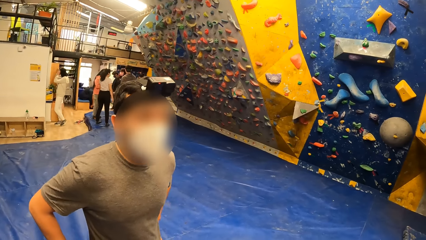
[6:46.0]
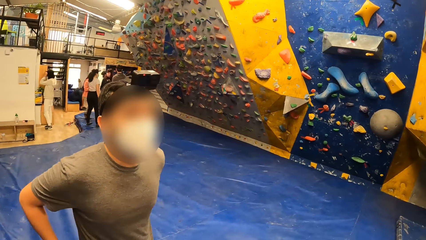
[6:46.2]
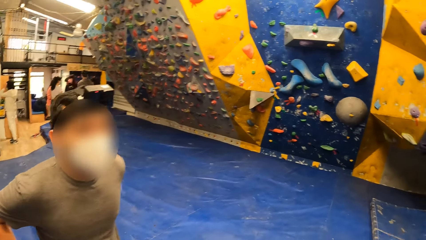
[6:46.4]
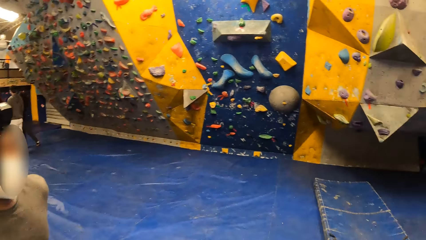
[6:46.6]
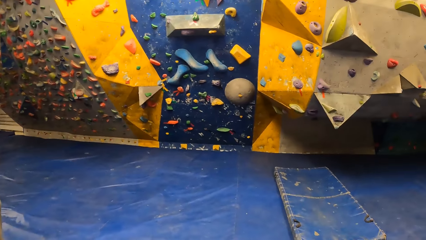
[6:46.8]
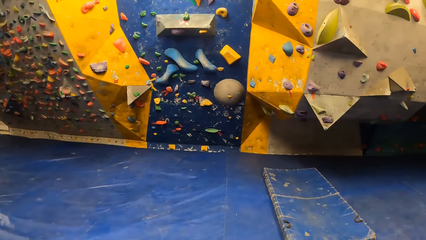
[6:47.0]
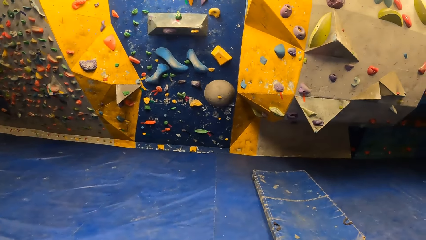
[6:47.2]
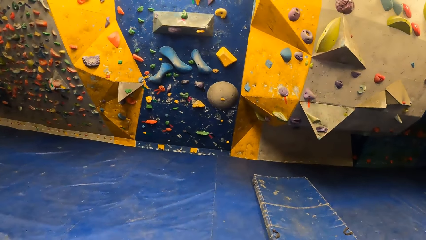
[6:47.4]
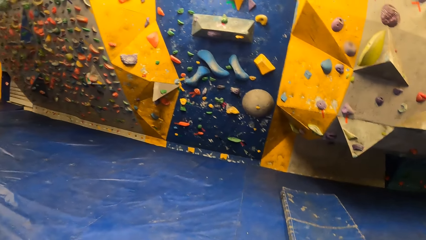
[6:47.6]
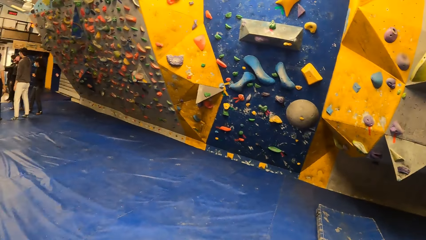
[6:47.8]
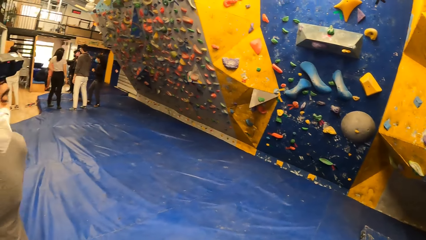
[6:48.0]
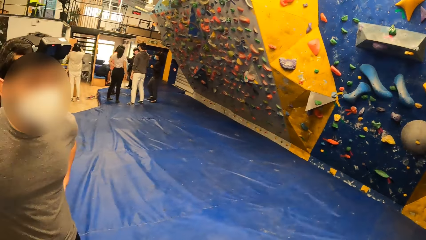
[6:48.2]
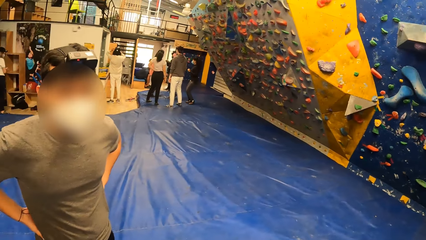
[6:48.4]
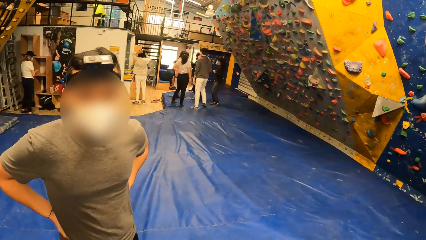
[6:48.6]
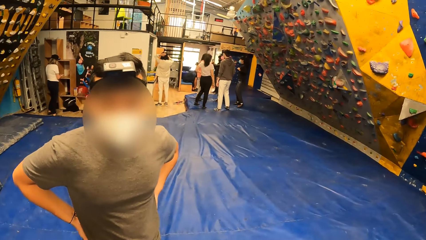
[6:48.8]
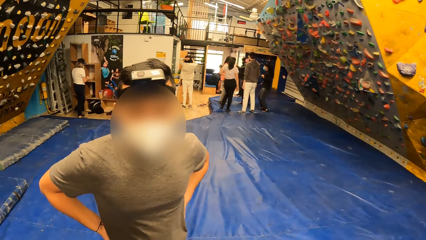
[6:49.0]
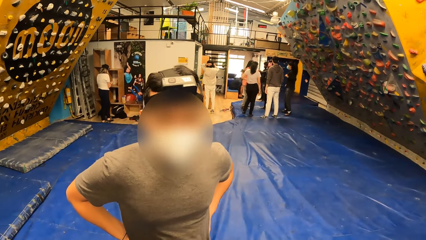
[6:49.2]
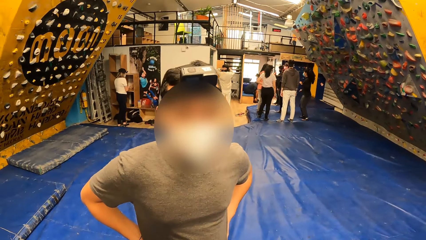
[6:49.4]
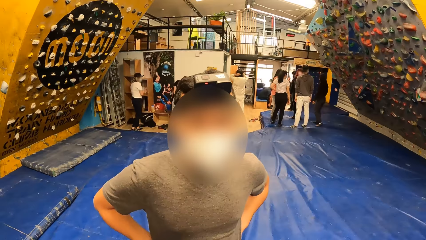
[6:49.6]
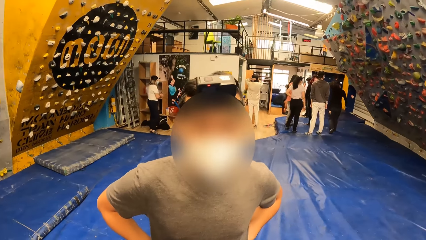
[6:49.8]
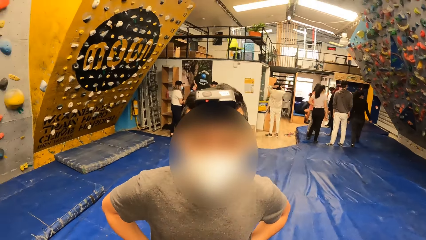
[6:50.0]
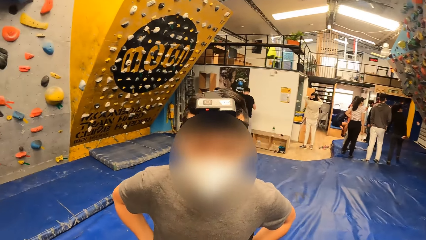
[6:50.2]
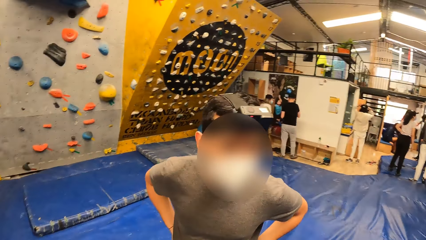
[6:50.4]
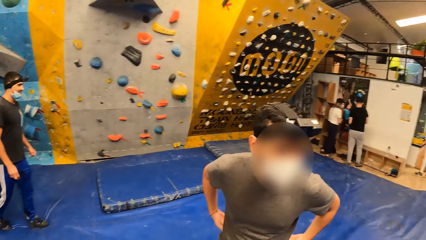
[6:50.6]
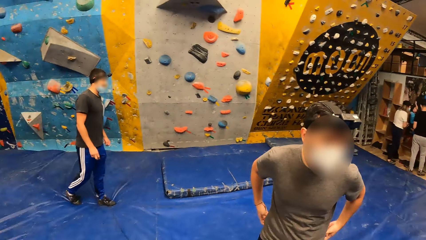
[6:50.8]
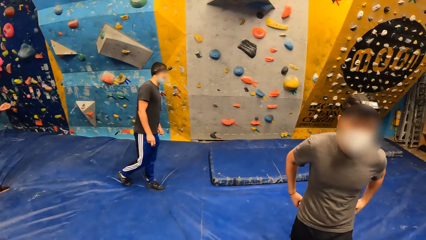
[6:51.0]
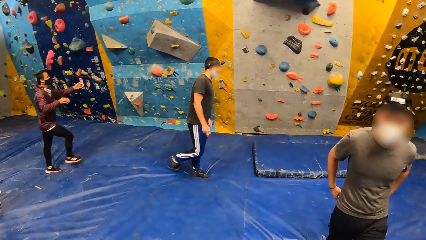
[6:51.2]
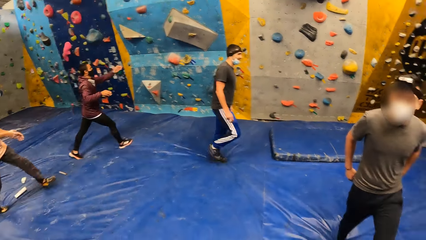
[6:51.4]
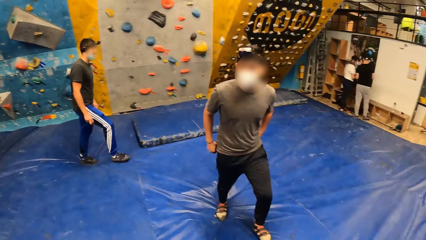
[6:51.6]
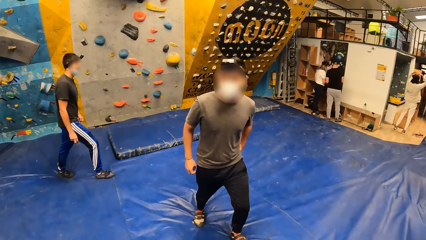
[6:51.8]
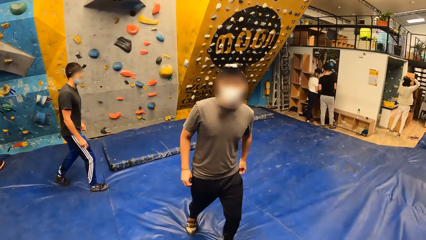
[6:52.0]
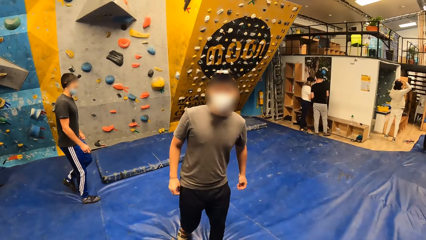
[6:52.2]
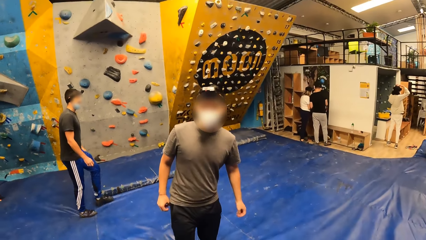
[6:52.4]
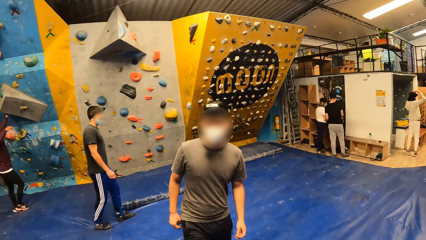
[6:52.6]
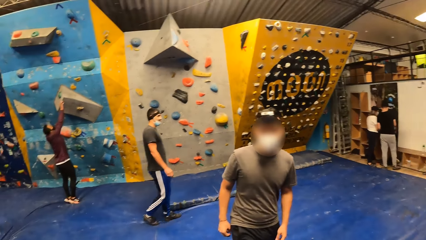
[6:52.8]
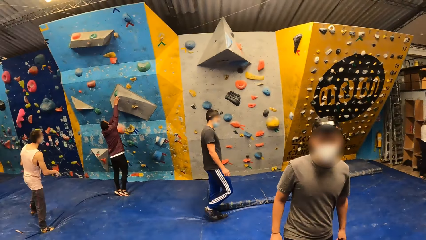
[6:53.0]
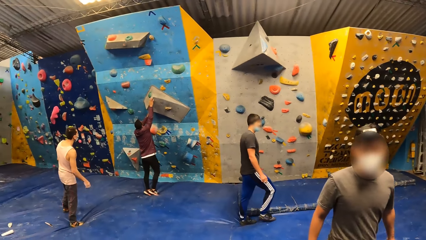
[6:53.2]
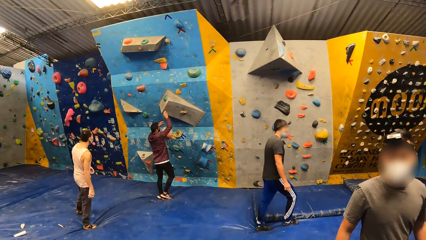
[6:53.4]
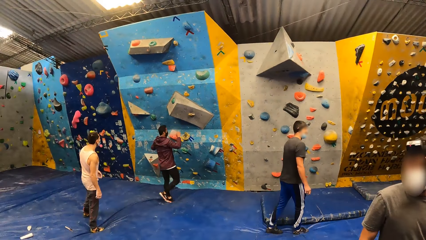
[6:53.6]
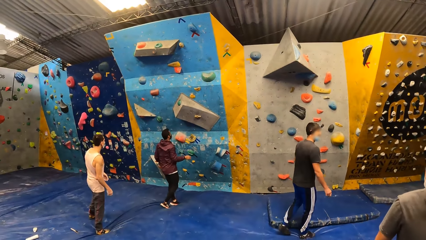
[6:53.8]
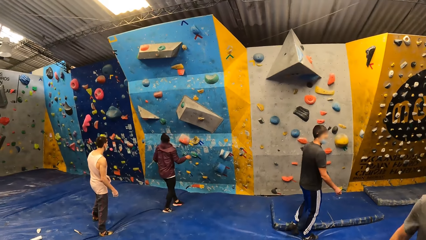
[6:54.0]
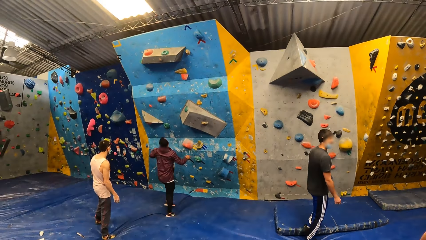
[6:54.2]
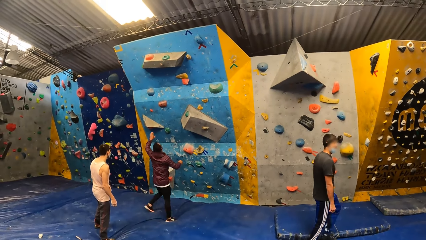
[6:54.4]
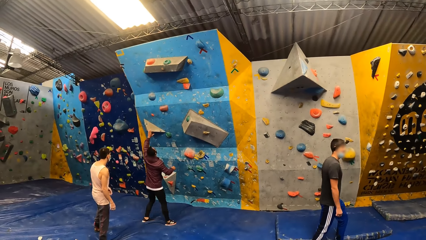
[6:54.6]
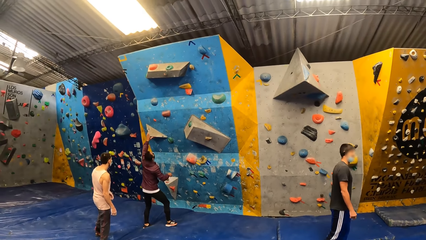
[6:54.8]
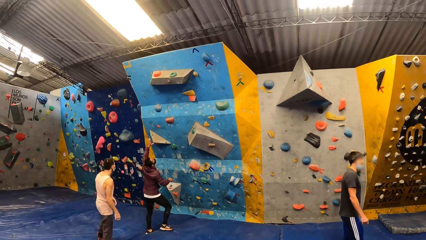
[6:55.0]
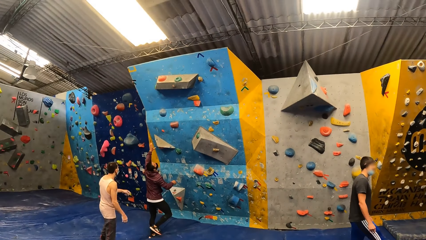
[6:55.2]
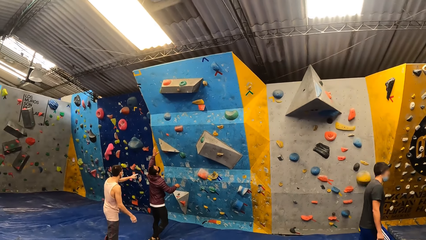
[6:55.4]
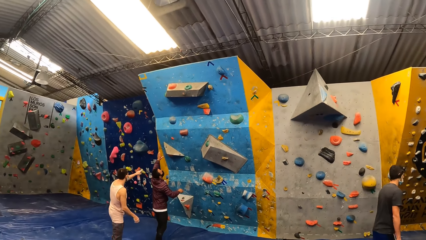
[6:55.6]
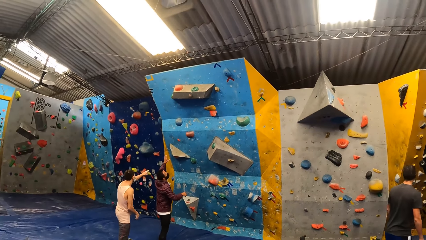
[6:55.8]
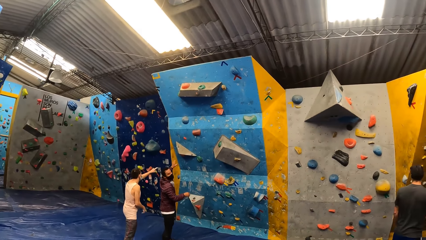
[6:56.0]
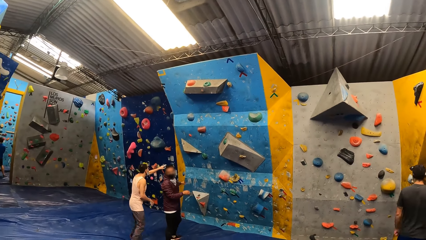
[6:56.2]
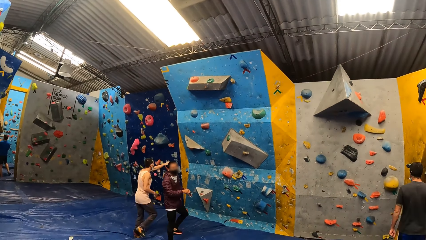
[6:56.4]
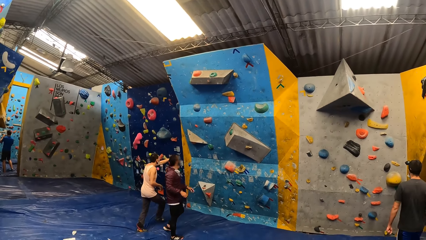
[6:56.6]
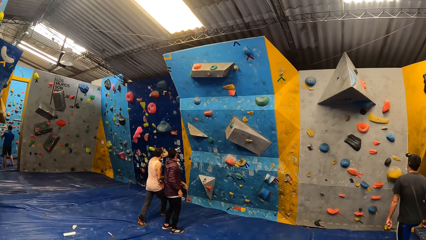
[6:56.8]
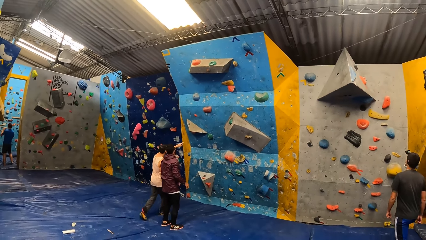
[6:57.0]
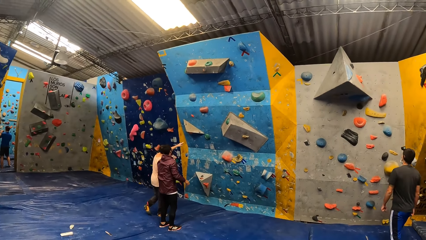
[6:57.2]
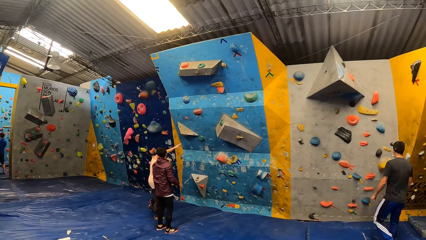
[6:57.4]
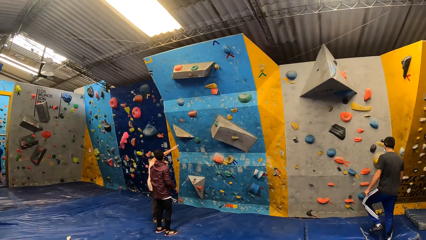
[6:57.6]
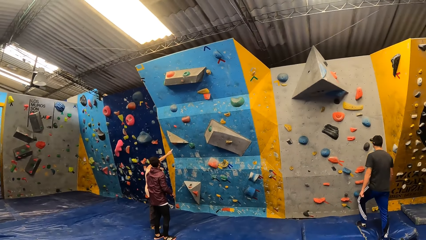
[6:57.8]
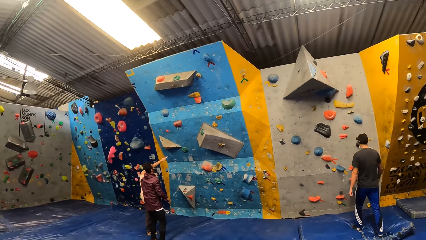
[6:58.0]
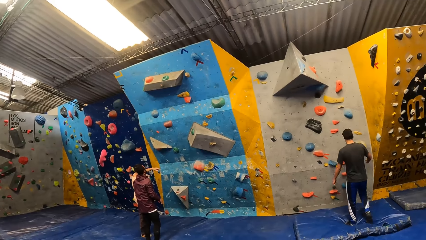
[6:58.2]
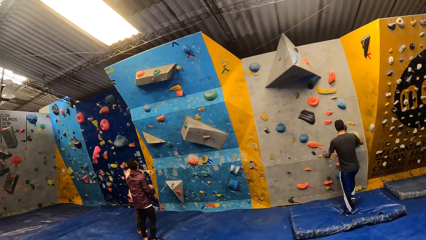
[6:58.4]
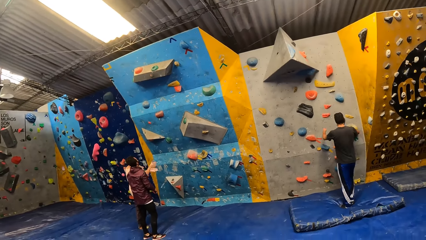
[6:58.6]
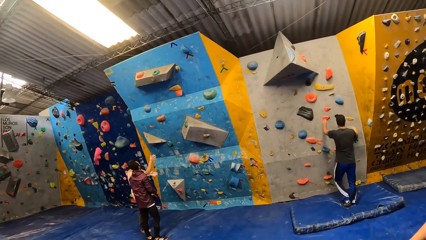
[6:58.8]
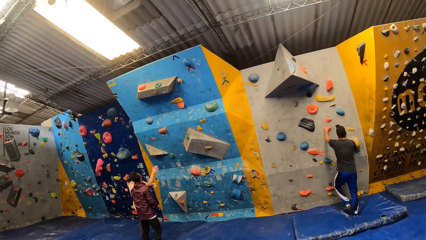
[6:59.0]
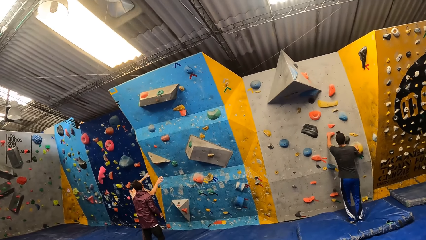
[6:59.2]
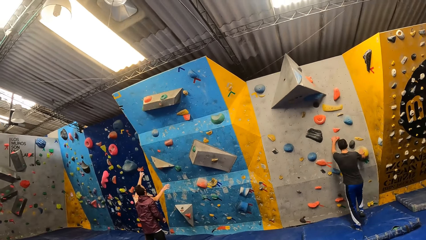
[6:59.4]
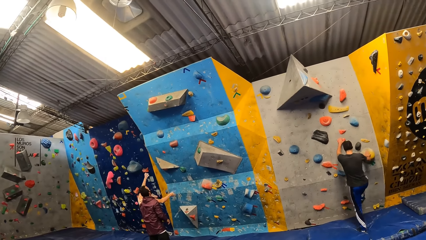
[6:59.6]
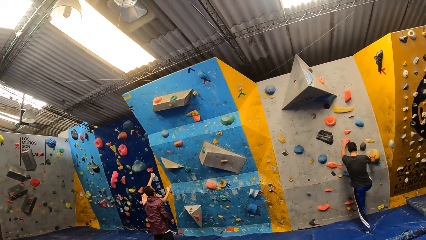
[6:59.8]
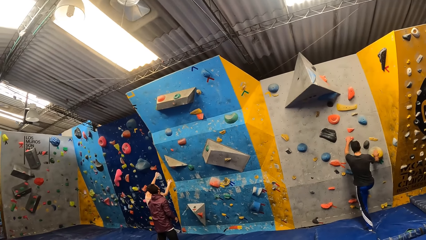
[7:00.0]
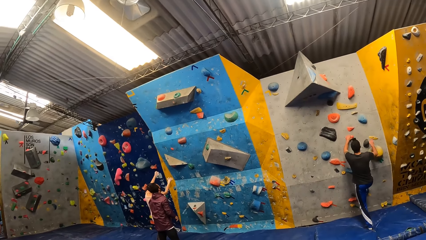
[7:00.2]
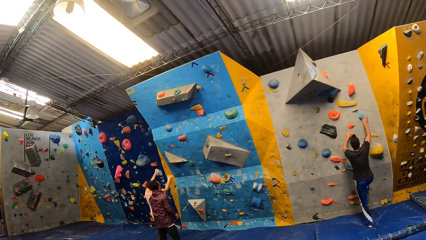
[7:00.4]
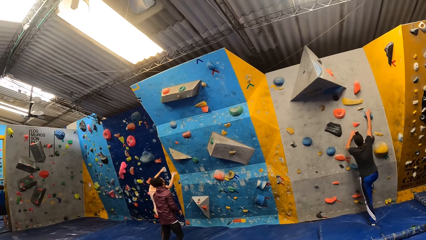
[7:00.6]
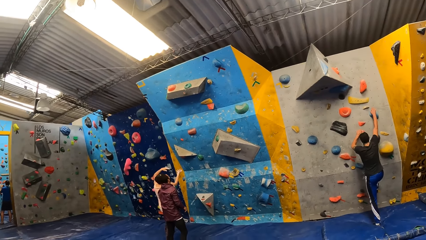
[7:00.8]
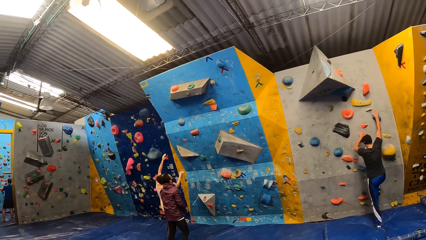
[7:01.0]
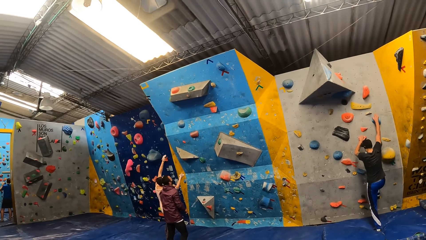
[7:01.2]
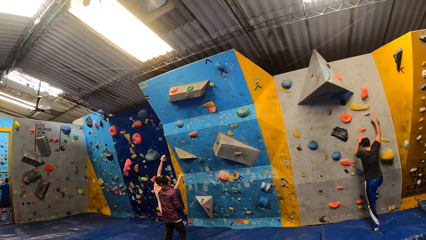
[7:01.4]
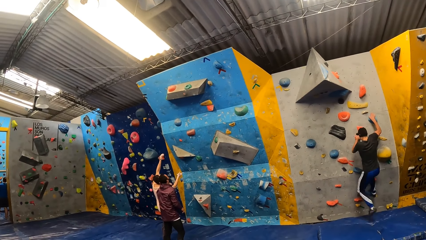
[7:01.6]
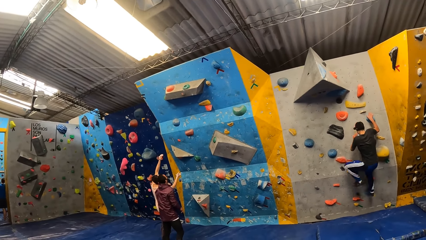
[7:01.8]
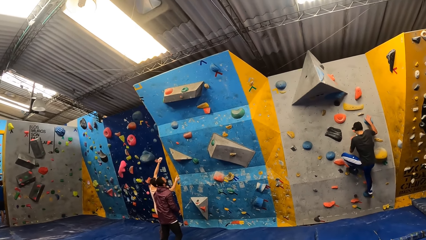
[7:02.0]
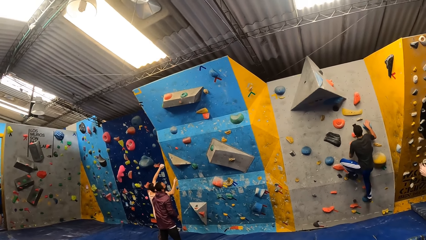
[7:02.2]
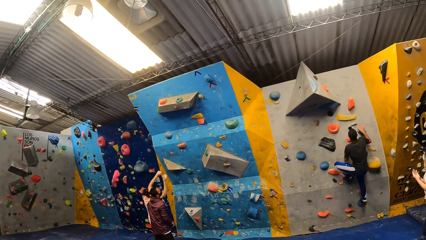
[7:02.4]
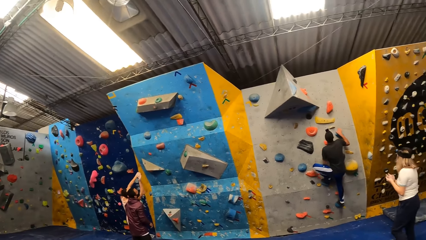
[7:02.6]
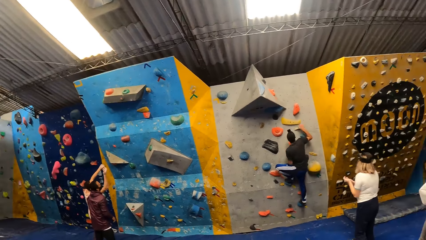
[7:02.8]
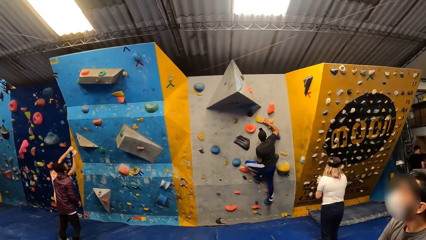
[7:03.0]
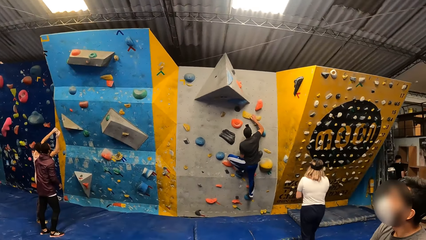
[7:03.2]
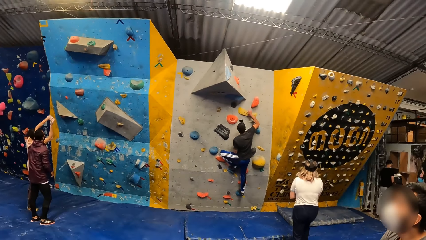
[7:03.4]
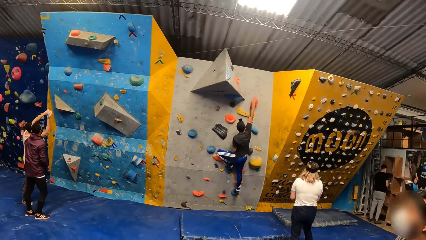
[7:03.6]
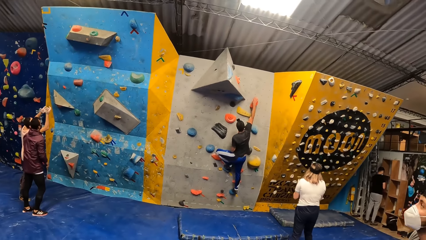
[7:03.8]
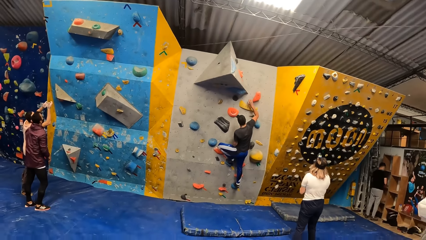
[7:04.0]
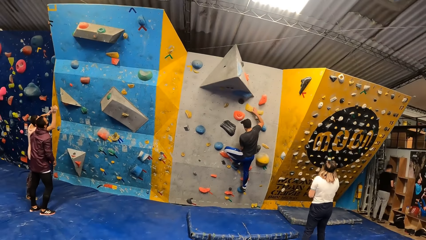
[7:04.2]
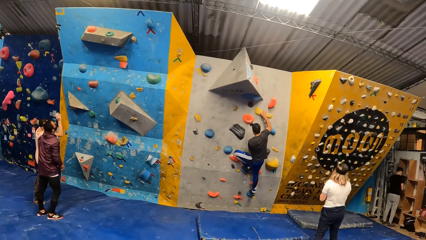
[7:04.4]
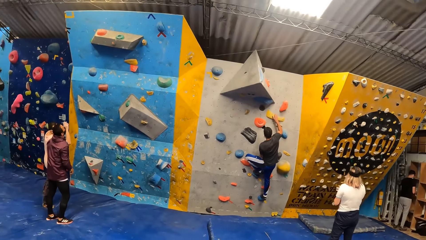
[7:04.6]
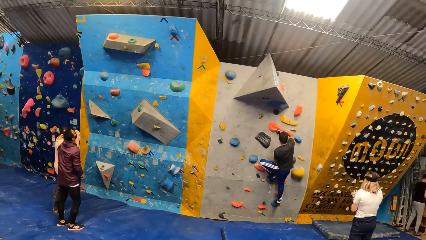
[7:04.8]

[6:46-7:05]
A man walks towards the camera wearer. Another man touches a slab on the bouldering wall with his right hand. The camera wearer looks around the room. Another man climbs the bouldering wall with both hands and legs.
